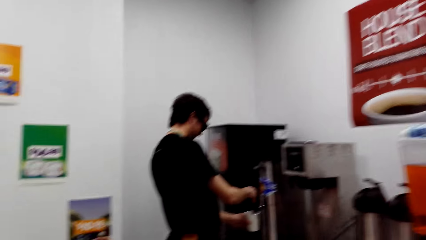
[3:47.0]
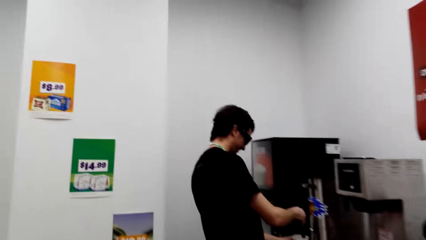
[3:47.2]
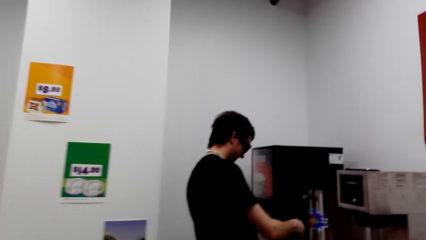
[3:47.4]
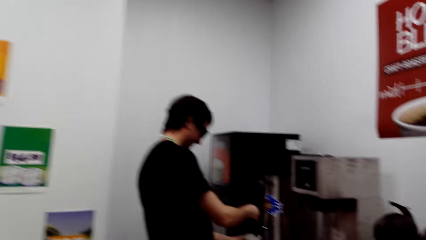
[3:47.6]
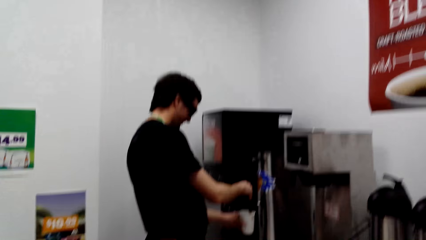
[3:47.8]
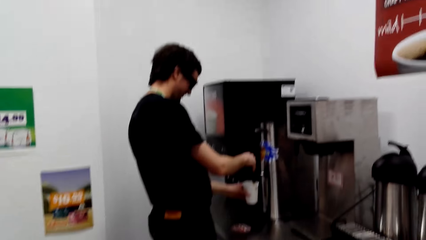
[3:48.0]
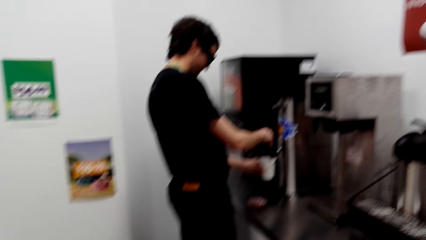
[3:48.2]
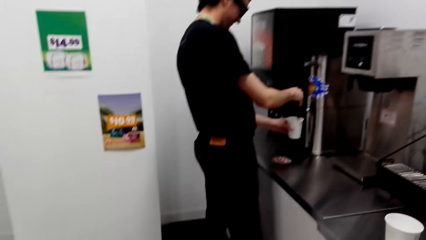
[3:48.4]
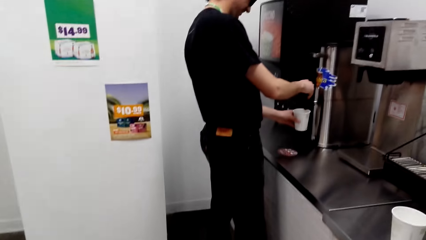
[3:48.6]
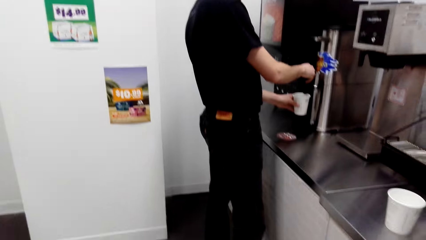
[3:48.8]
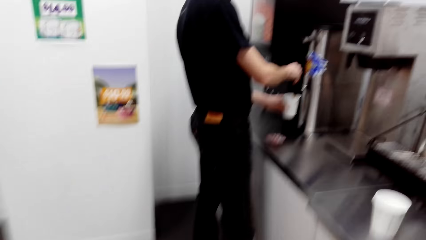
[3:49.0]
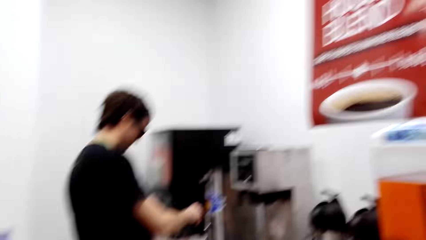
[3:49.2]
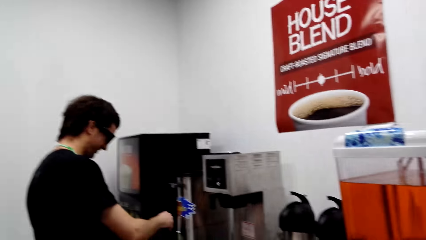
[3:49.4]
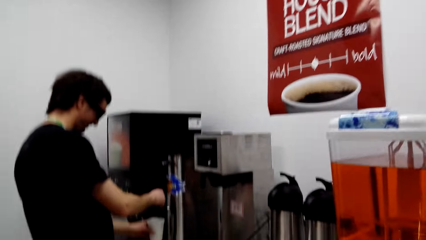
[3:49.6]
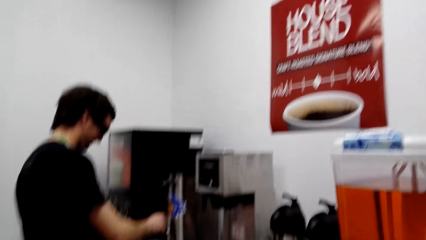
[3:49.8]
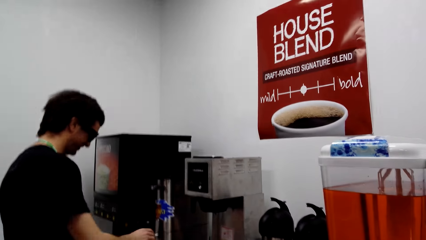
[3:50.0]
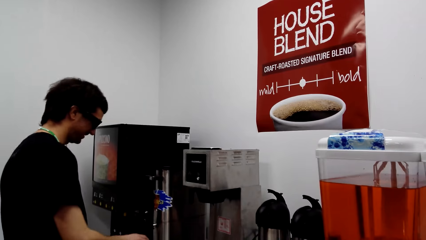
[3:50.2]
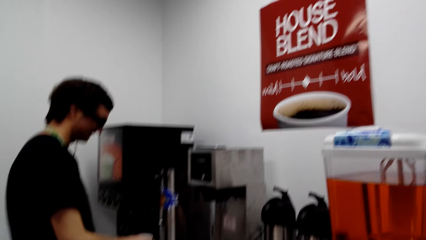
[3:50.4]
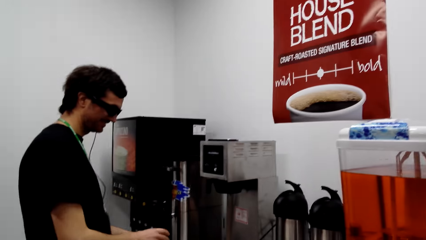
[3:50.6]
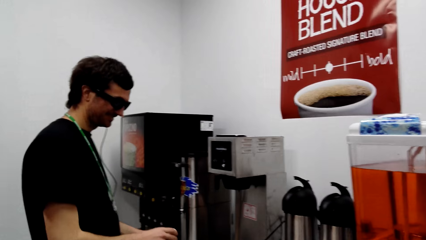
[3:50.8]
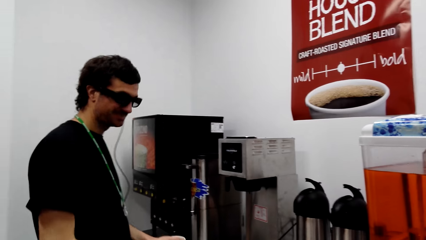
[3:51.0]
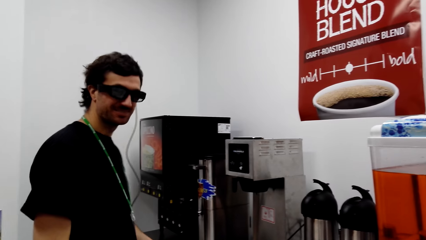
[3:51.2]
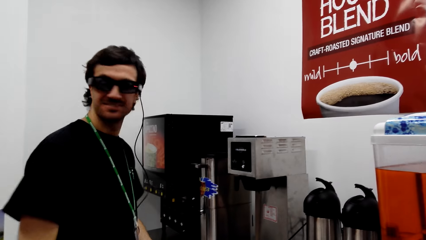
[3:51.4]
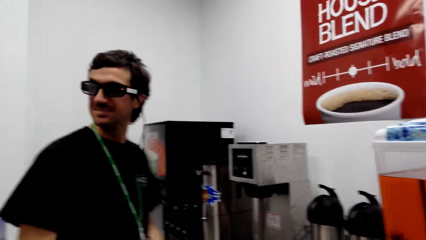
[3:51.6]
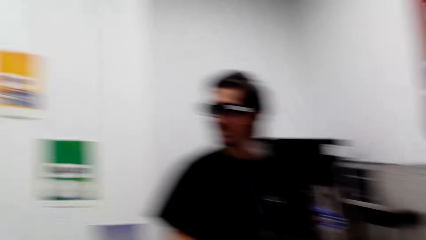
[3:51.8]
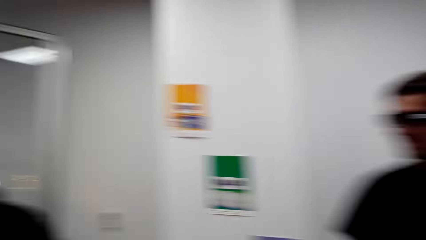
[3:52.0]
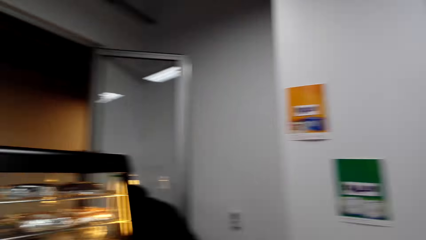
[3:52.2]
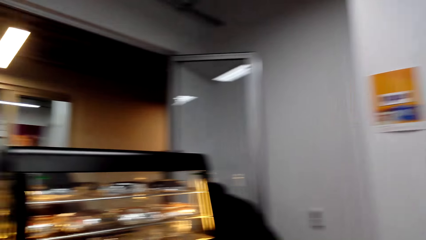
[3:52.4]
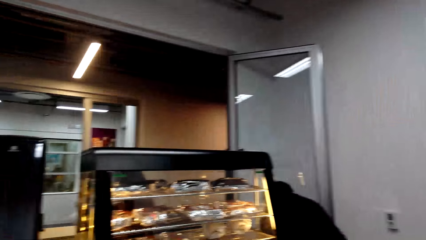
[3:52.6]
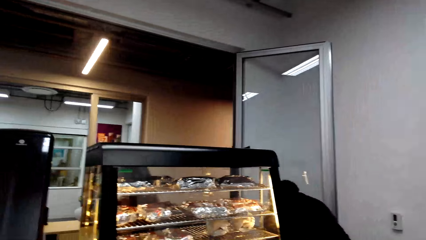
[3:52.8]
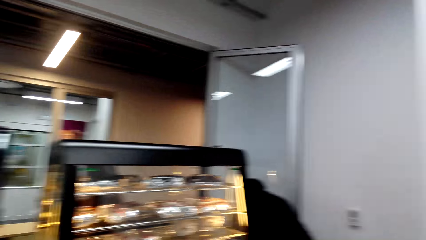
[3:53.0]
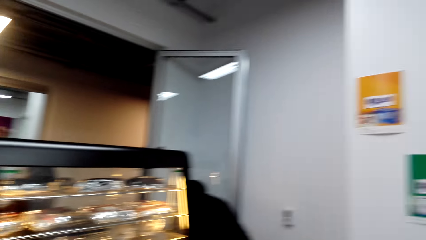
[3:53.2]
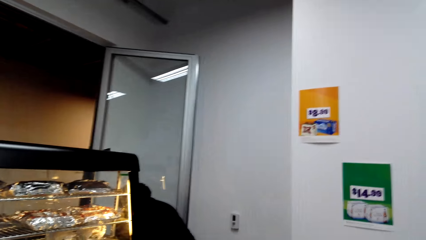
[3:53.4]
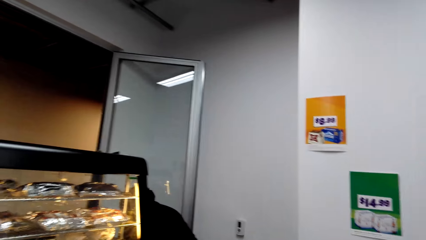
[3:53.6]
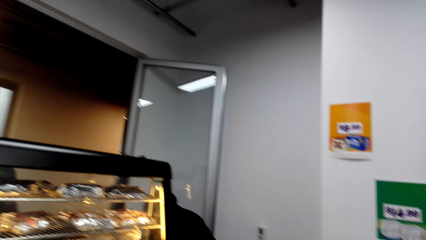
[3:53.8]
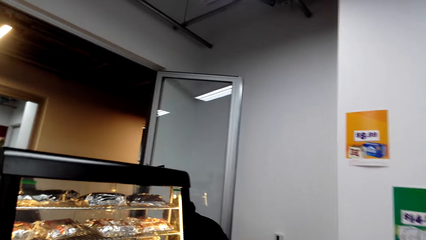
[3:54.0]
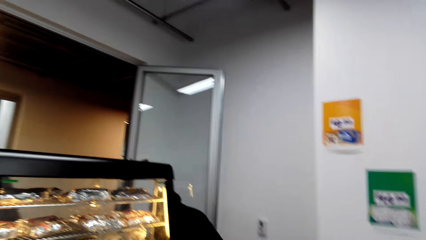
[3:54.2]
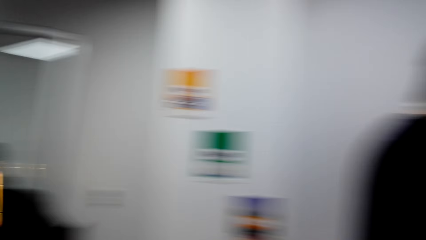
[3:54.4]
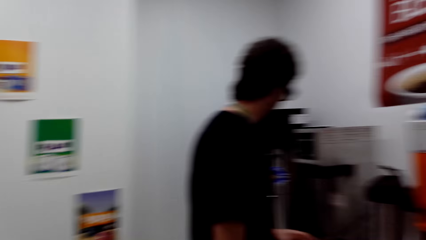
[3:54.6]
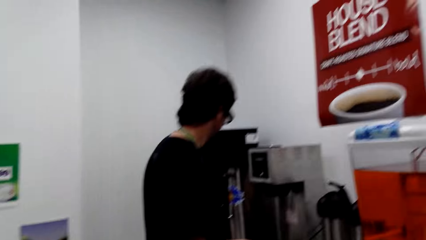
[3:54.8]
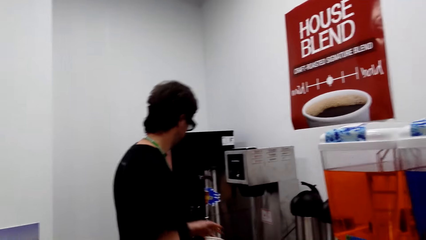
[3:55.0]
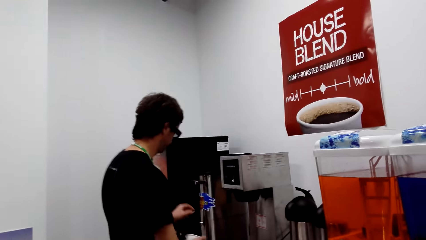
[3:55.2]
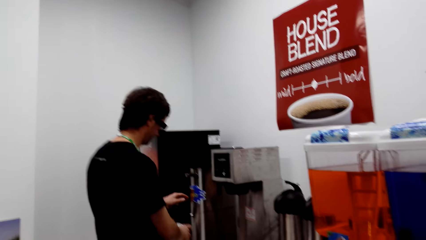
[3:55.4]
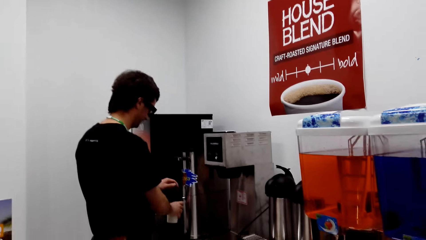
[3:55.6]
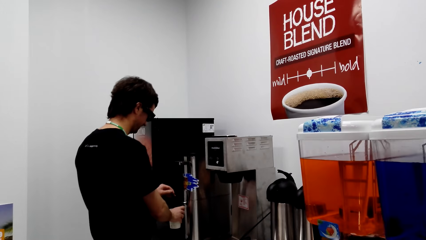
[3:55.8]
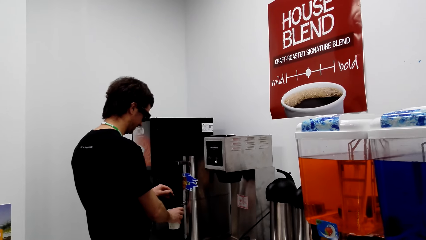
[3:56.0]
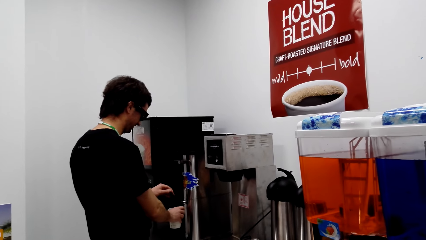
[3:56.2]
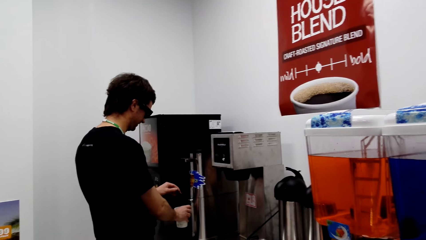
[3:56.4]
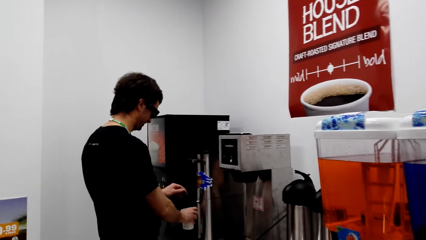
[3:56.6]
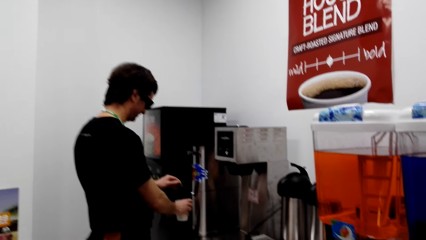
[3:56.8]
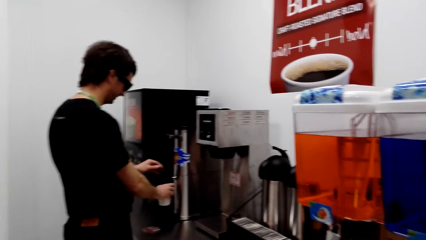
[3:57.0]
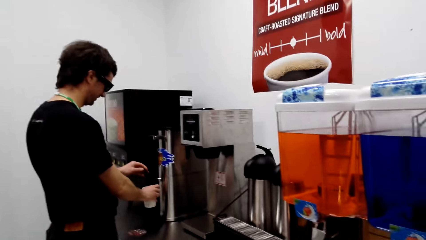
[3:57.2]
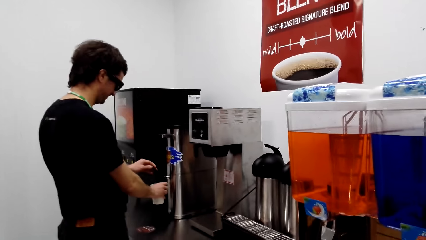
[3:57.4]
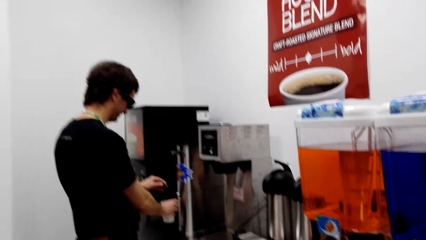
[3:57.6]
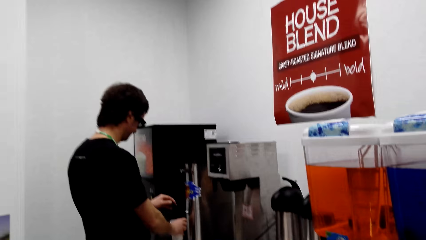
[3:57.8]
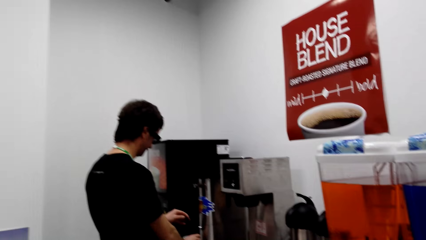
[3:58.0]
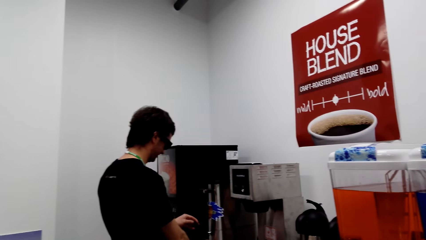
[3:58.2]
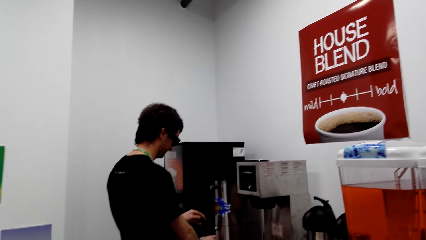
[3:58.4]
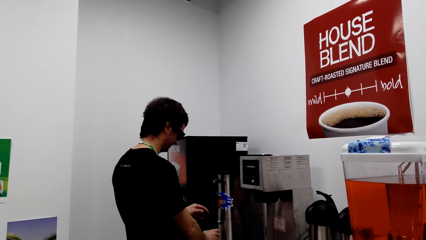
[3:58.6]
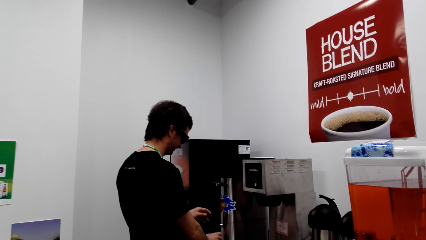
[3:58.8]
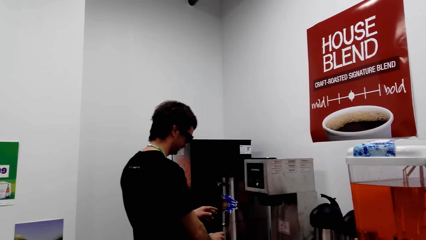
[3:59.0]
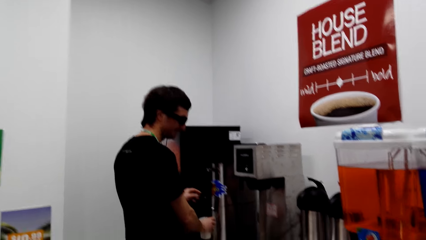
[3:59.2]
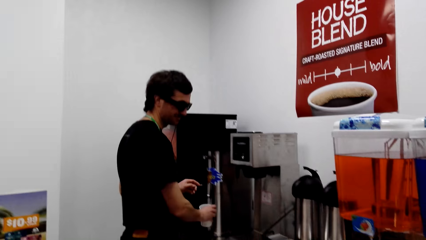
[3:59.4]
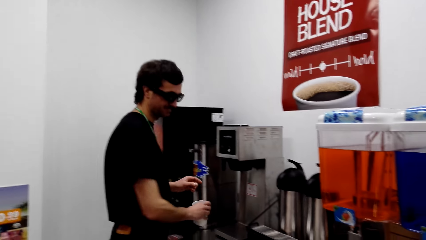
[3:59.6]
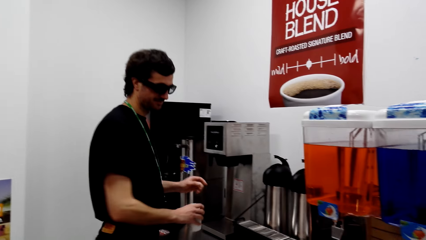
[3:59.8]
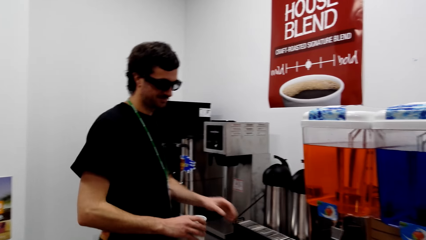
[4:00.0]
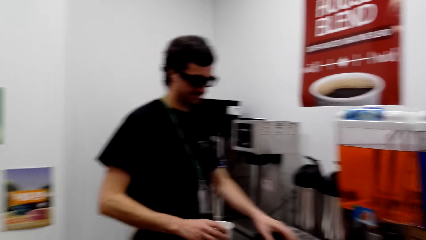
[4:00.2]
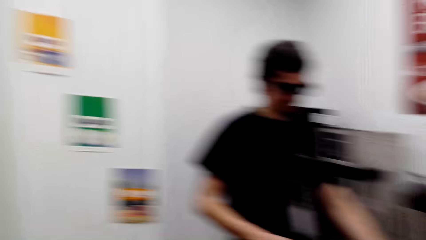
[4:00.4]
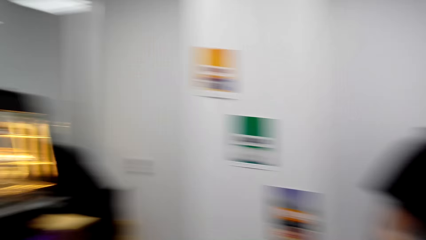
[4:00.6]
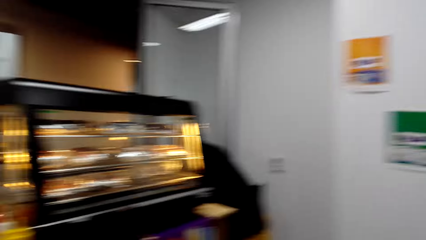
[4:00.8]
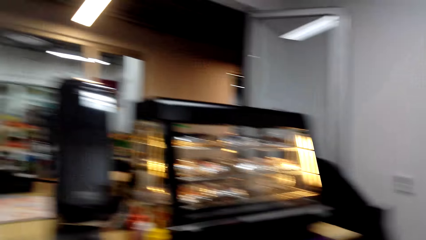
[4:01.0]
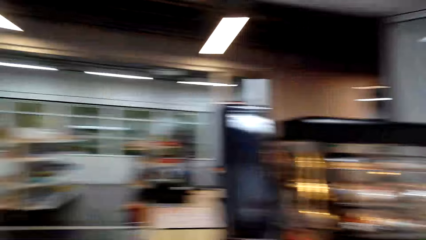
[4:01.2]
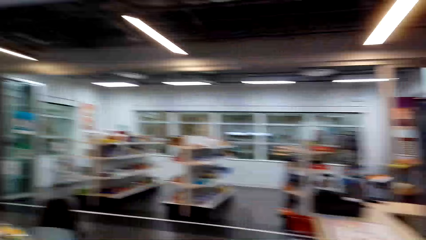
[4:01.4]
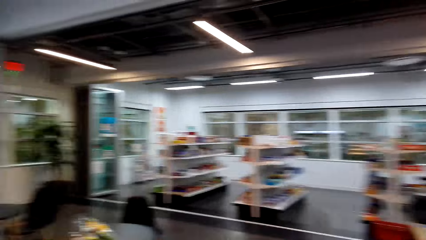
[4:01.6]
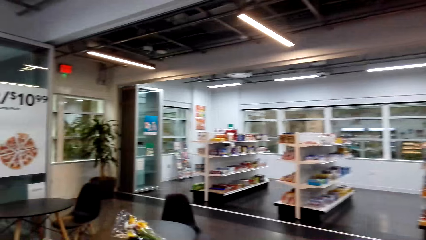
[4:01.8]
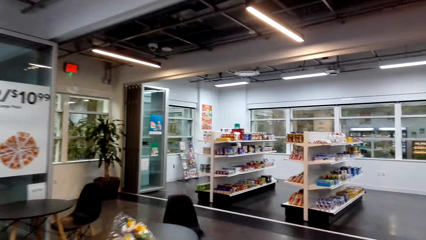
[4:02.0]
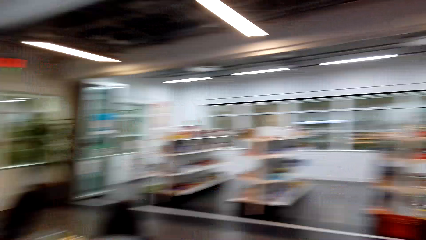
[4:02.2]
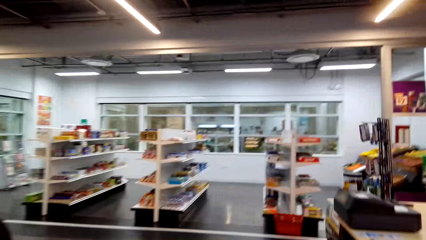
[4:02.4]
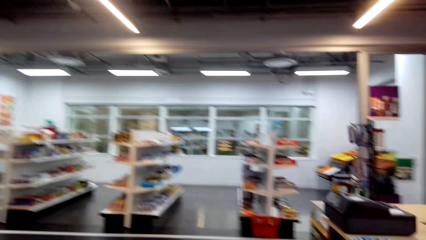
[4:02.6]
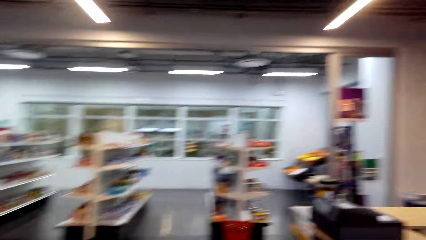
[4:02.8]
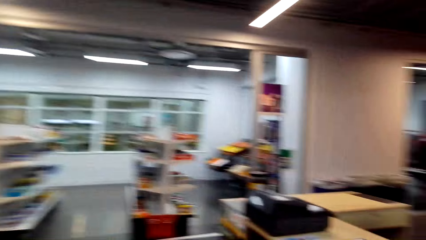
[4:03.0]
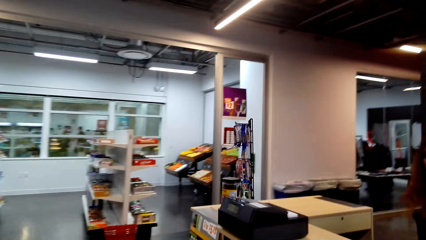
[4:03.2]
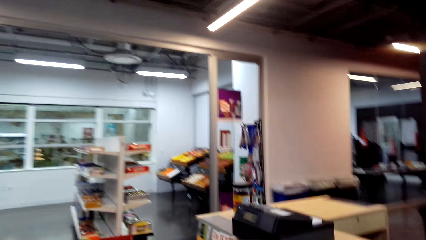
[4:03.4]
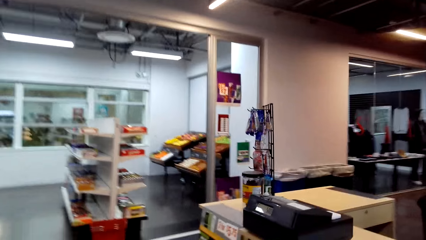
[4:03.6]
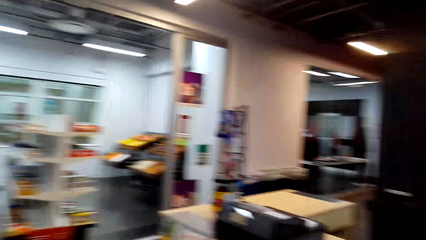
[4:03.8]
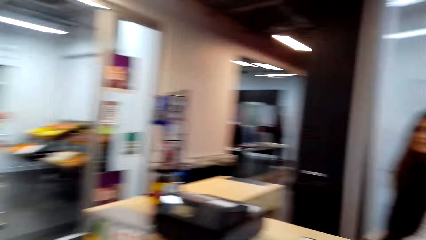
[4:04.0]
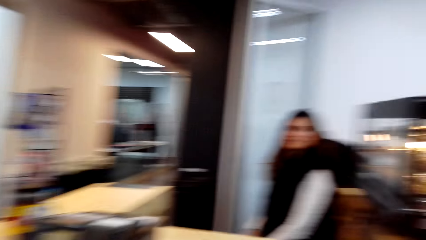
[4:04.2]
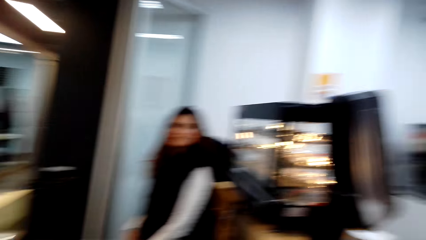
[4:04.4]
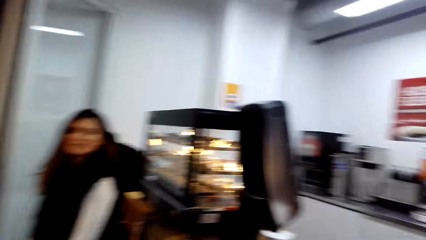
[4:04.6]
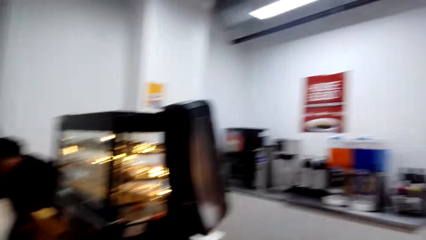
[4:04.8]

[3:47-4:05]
The camera wearer looks around. A man looks around. The man puts coffee in the tumbler. The camera wearer looks around. They step forward.
